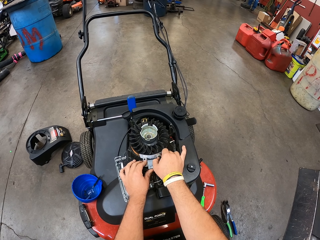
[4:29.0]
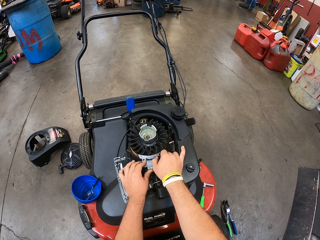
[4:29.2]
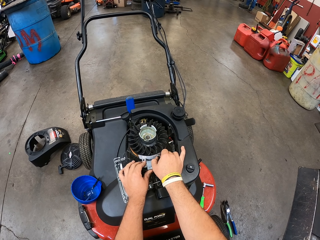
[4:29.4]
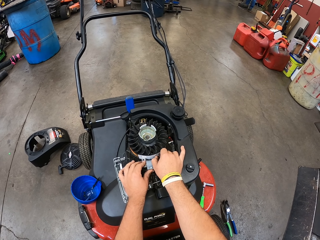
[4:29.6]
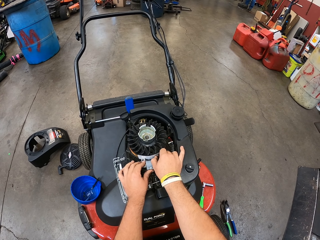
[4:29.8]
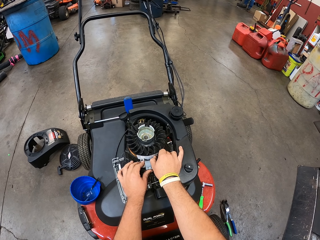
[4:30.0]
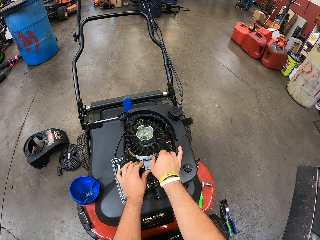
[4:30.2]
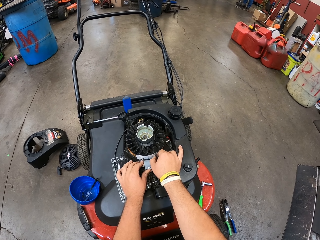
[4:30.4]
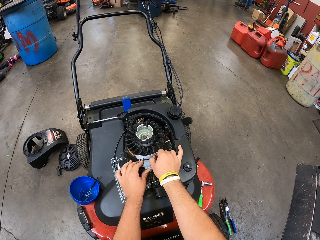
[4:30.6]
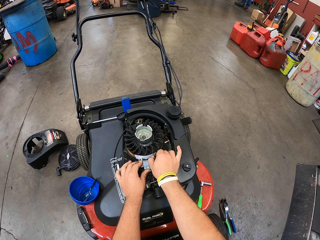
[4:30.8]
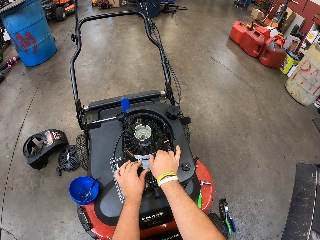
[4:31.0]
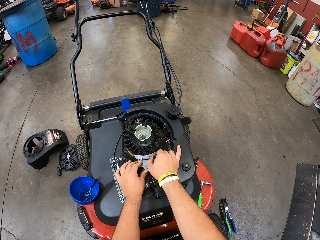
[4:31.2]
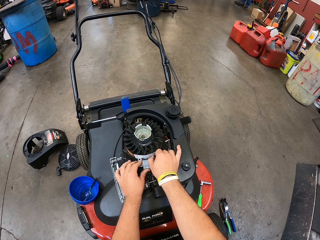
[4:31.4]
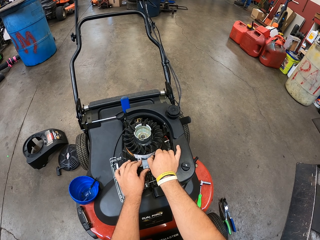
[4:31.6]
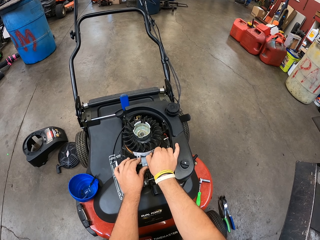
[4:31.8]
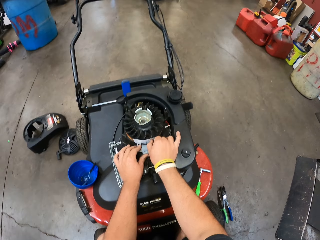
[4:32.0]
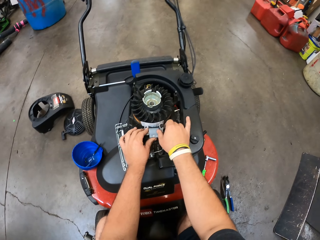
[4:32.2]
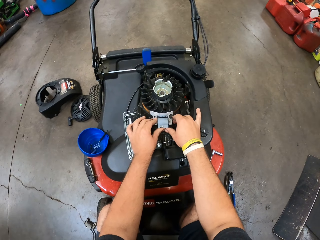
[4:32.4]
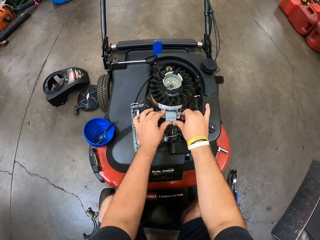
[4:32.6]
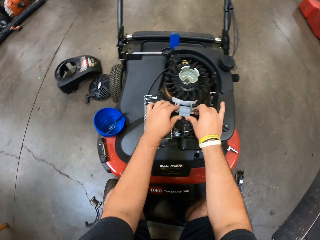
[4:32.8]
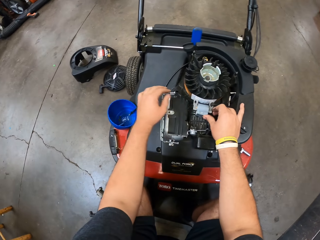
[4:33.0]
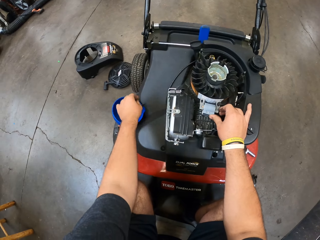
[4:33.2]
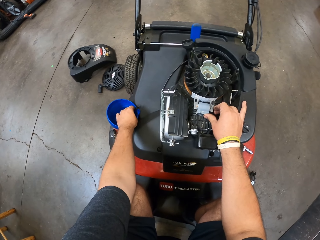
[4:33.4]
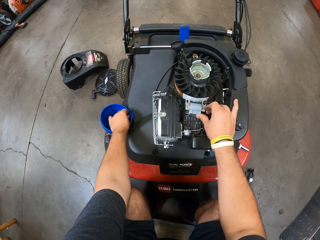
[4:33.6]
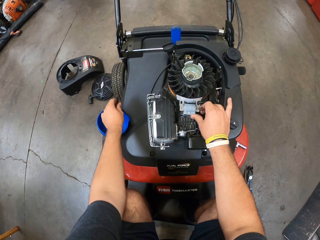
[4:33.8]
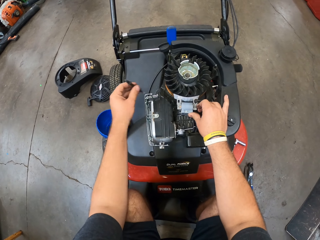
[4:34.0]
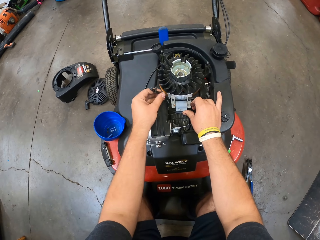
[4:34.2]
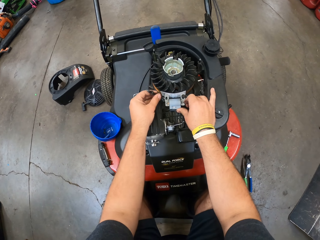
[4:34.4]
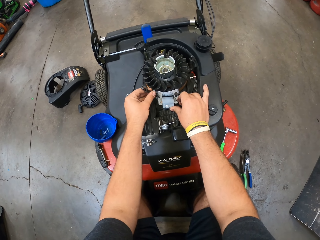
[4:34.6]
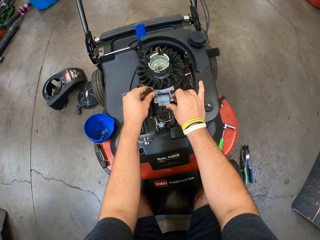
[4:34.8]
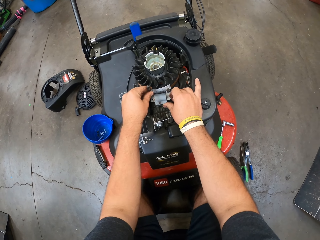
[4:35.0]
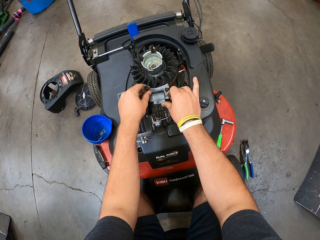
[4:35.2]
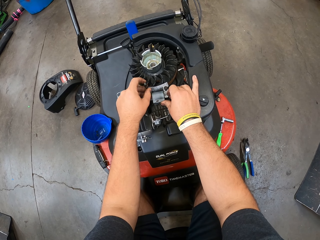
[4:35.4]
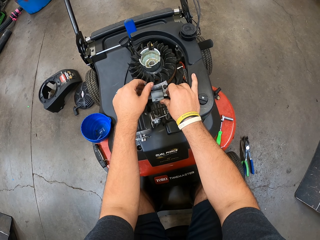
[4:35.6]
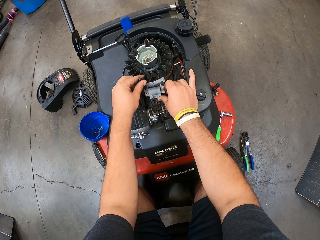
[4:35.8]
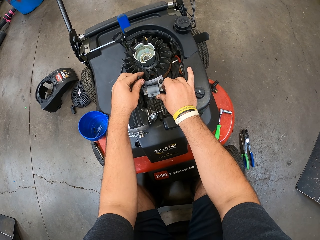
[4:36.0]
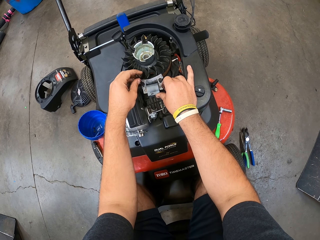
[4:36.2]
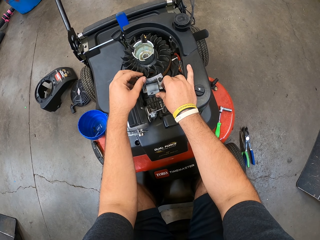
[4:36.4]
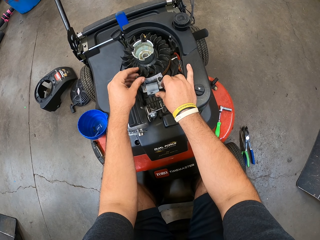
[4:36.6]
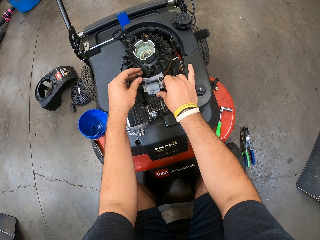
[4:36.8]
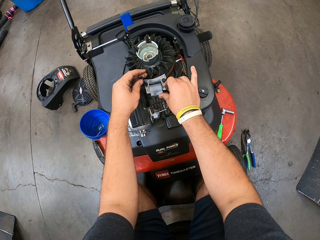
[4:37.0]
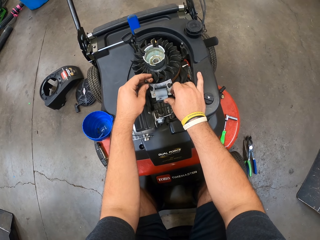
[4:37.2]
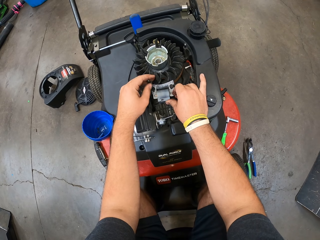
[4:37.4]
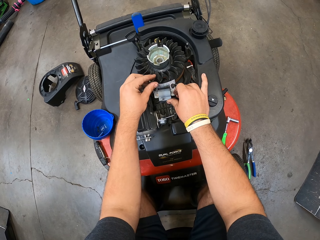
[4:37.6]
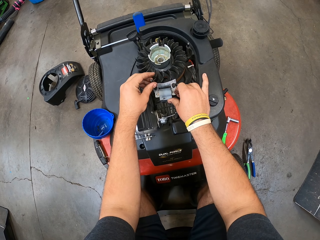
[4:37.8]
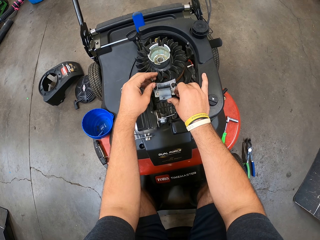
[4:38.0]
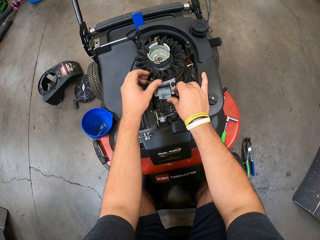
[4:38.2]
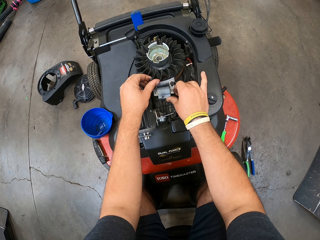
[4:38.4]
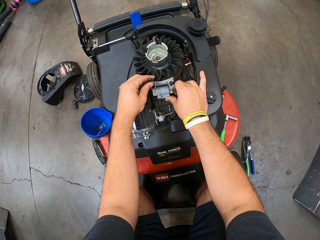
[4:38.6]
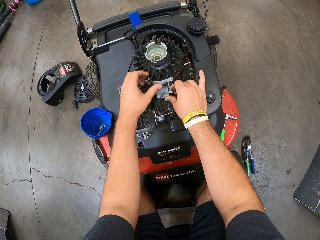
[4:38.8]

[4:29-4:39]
The camera wearer tightens the nut with a hand. They pick a nut from the container, fix something, and insert the nut in something.

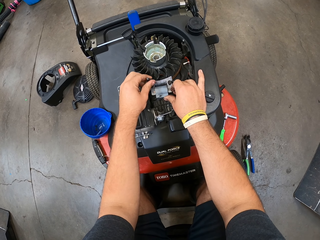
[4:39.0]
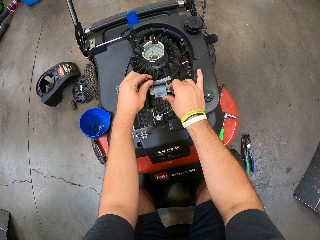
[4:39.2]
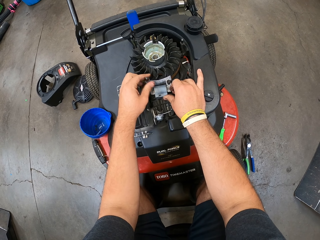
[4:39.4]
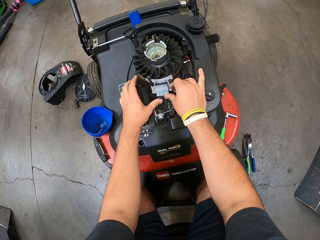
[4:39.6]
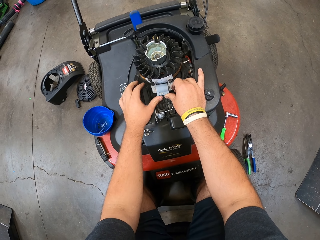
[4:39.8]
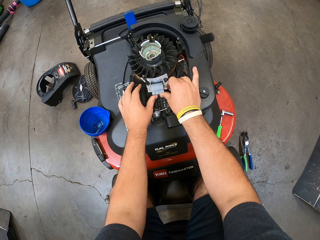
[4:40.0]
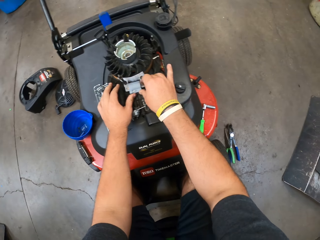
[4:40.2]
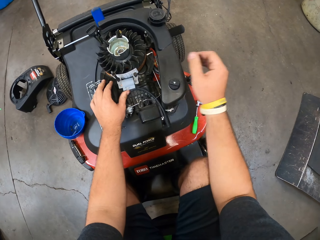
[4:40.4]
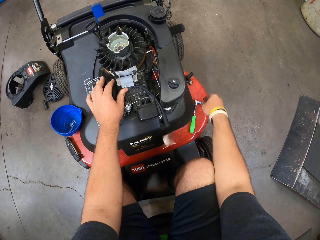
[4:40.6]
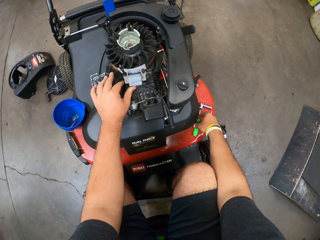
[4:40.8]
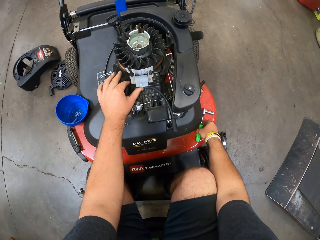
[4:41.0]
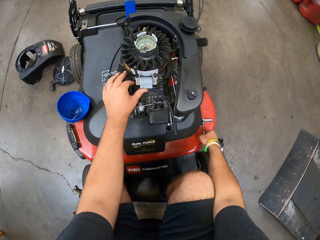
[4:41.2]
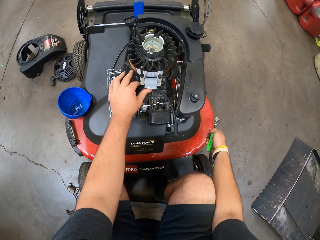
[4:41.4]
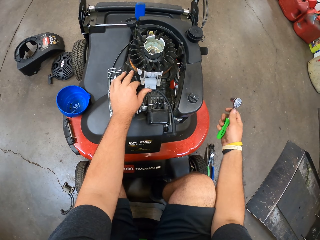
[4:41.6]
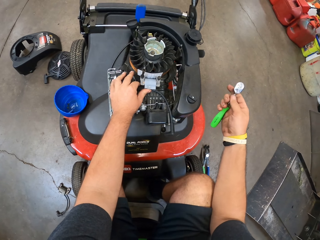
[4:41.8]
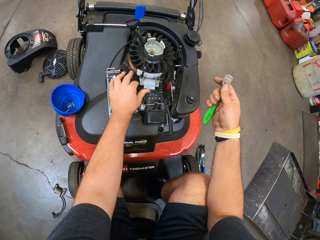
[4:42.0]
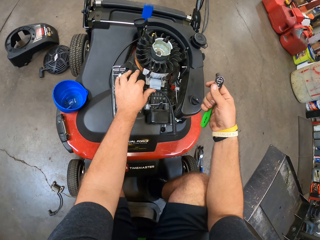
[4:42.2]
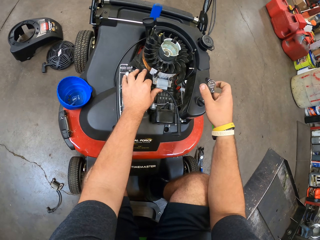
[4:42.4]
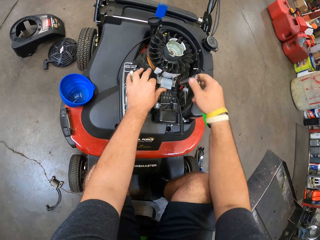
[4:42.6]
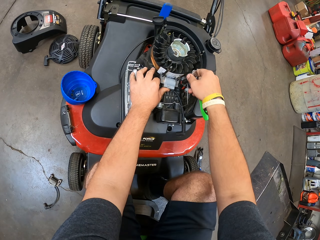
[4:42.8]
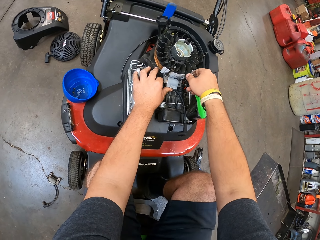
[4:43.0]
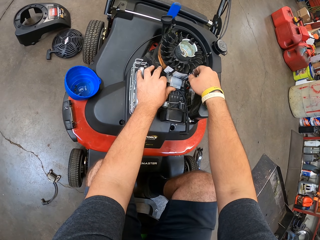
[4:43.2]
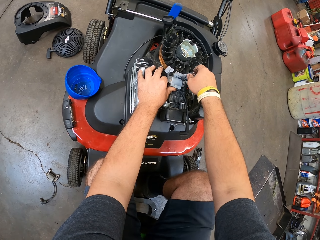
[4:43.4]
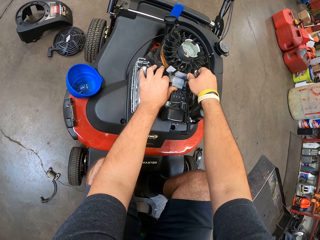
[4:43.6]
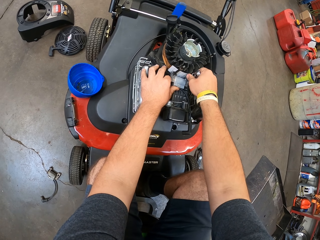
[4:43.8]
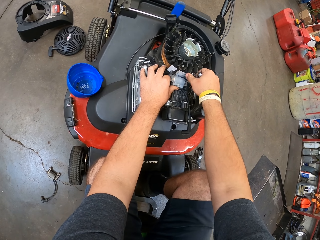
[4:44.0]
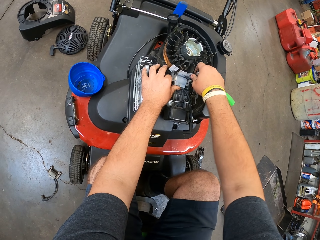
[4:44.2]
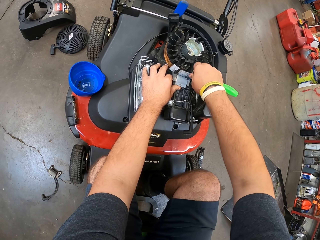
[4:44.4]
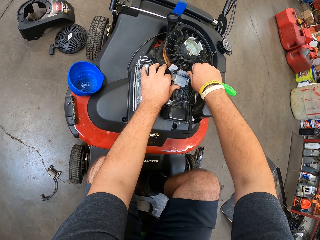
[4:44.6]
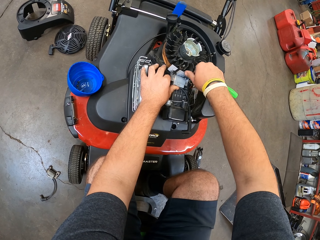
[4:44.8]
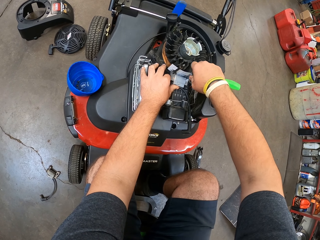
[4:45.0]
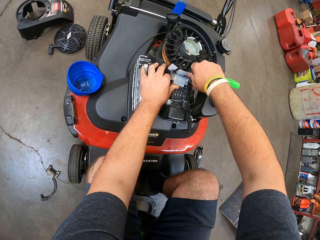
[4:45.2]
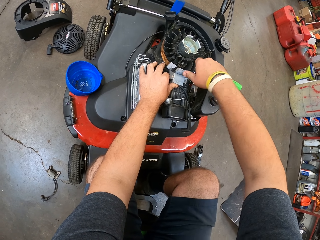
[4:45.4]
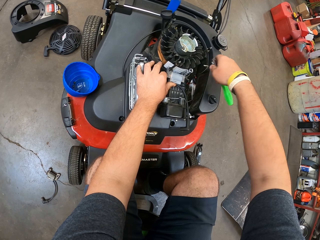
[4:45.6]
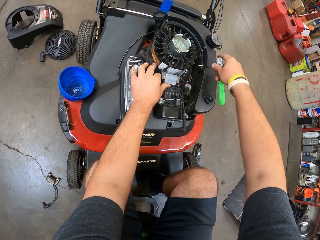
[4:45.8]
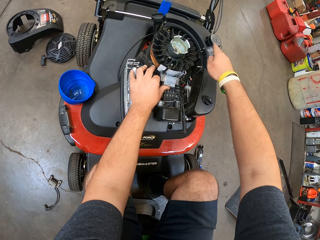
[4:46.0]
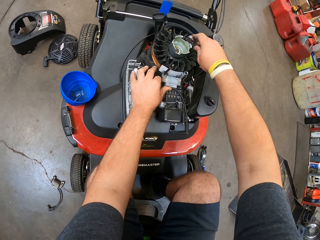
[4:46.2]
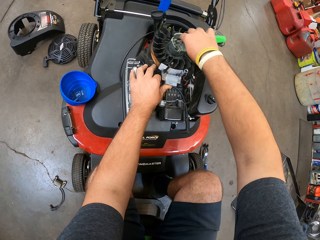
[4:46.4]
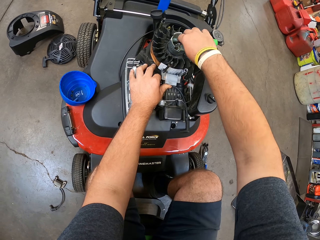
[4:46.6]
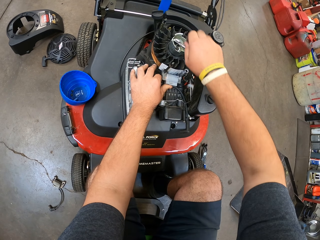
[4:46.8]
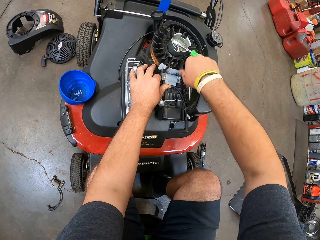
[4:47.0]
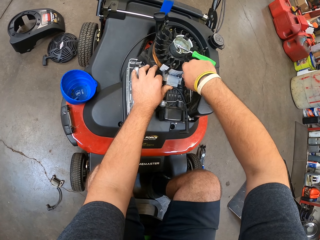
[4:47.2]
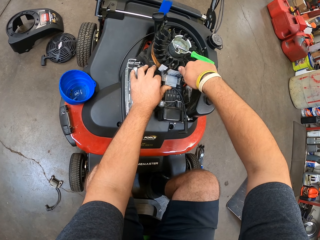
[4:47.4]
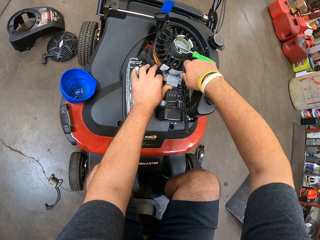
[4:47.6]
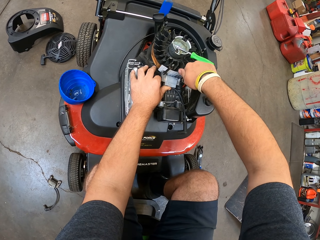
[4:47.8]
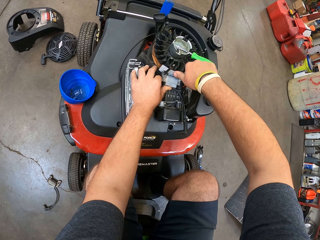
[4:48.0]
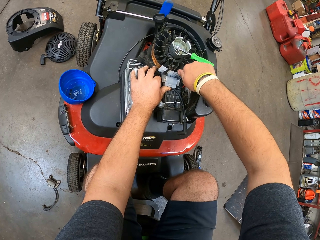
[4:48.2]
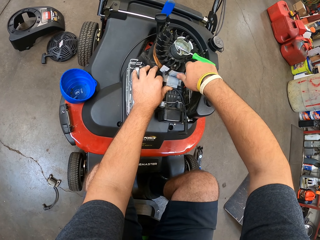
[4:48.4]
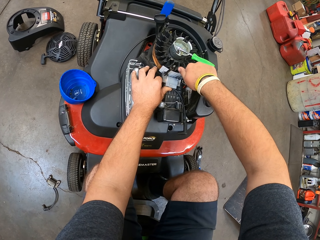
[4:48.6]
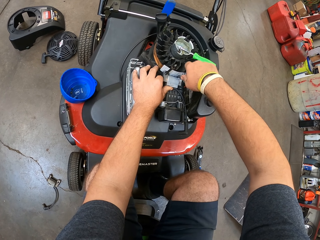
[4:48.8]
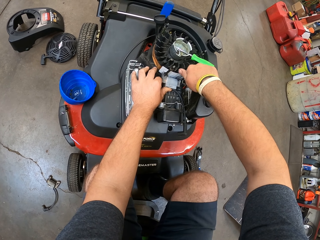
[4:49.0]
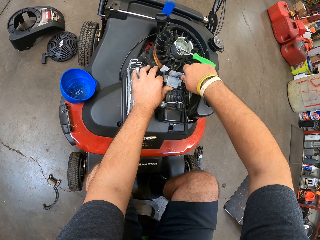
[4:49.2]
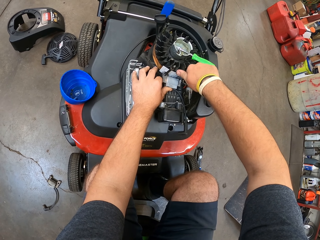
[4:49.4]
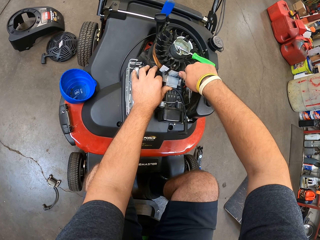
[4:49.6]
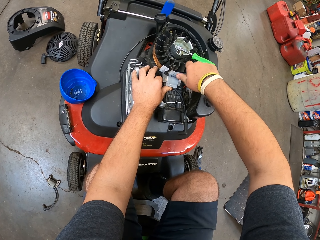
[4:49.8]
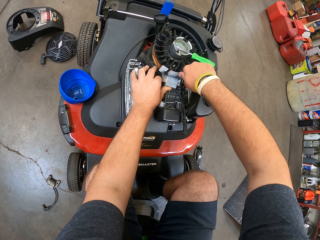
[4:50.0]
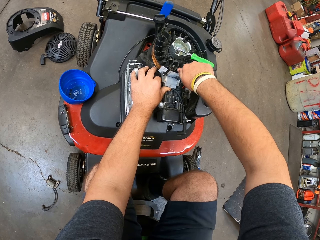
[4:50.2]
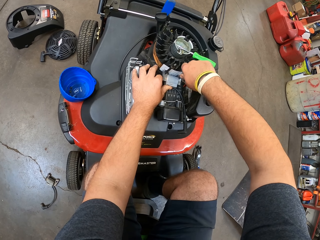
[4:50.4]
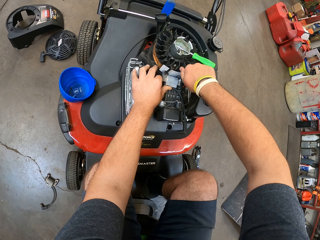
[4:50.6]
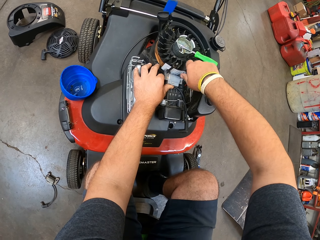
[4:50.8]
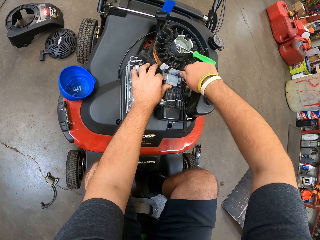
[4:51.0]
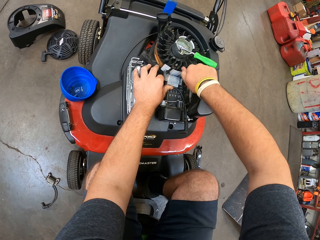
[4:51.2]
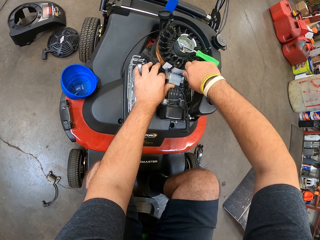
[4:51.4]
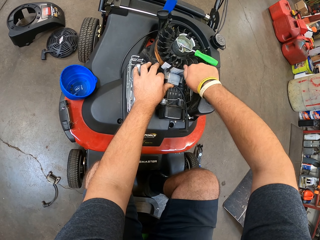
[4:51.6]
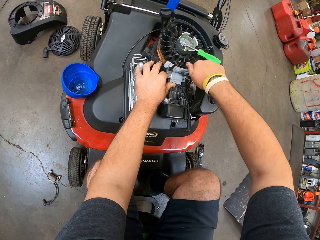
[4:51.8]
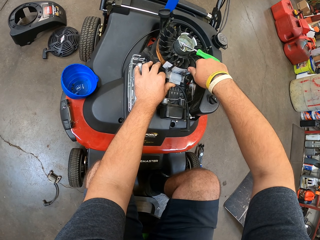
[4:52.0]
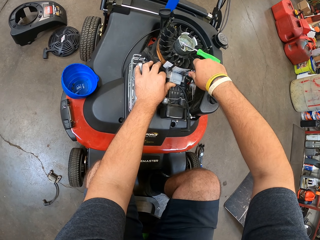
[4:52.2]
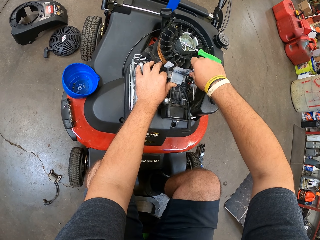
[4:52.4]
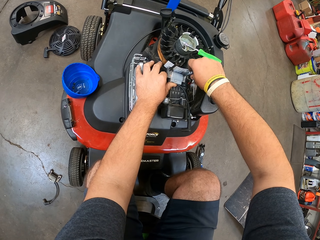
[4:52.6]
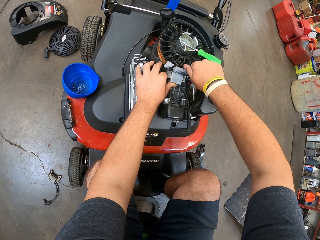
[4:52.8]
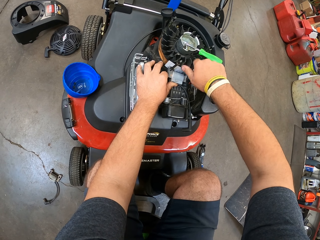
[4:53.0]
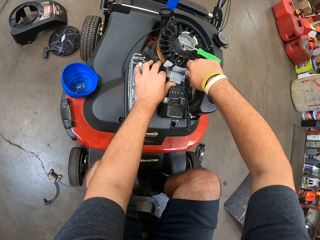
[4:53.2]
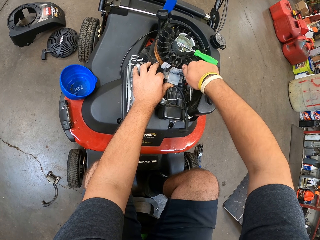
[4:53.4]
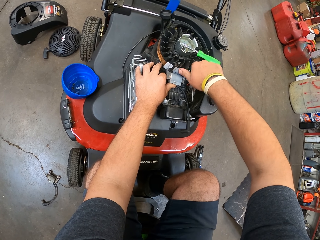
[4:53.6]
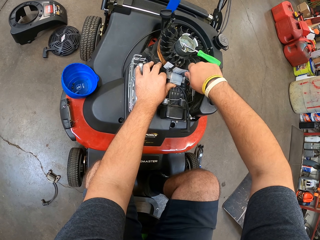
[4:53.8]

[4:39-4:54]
The camera wearer tightens the nut with a hand. He picks the screwdriver or plug wrench, fixes something to the lawn mower, and puts the socket plug wrench on top of the lawn mower. He fixes the spare part and tightens the nut using his hand.
